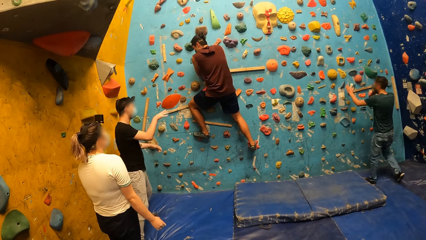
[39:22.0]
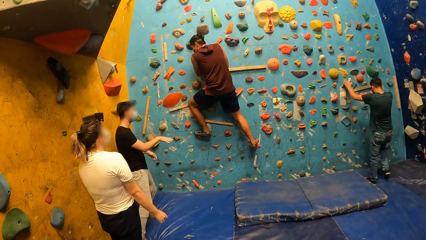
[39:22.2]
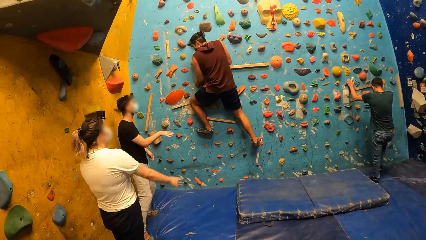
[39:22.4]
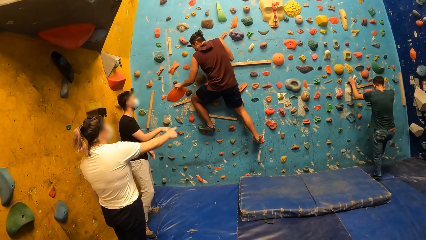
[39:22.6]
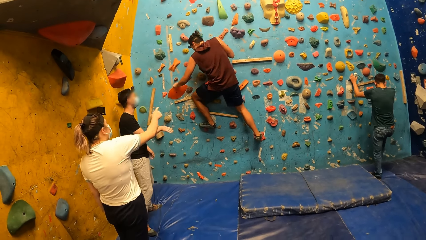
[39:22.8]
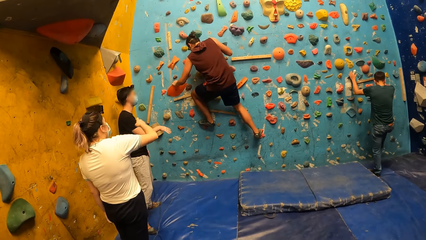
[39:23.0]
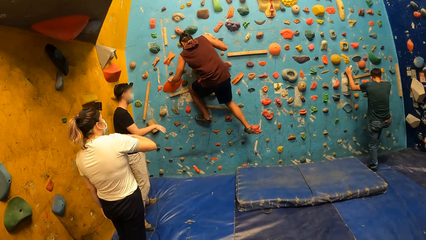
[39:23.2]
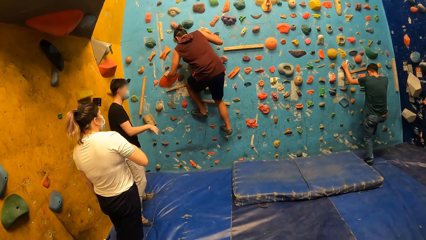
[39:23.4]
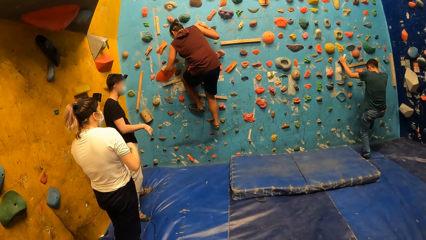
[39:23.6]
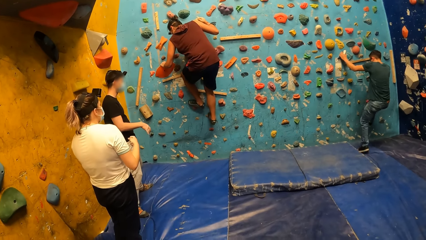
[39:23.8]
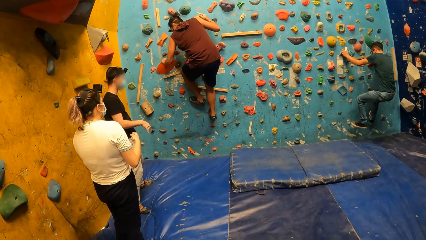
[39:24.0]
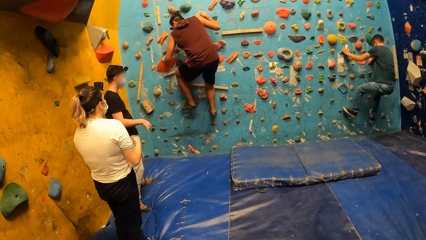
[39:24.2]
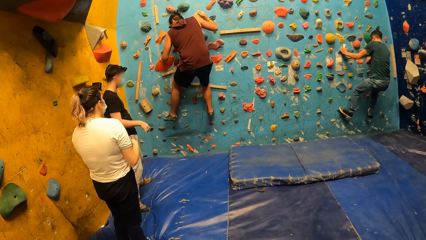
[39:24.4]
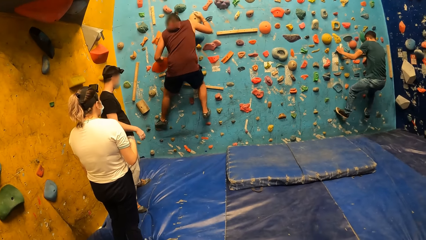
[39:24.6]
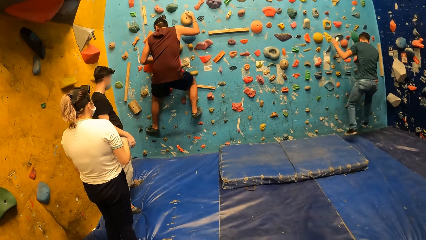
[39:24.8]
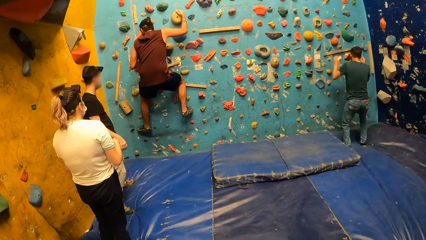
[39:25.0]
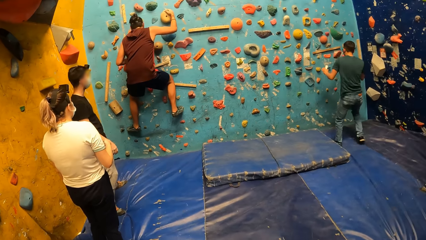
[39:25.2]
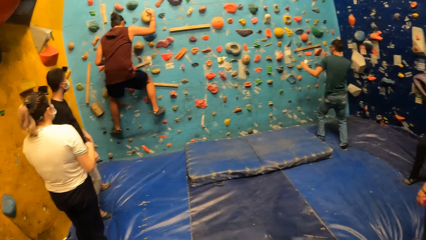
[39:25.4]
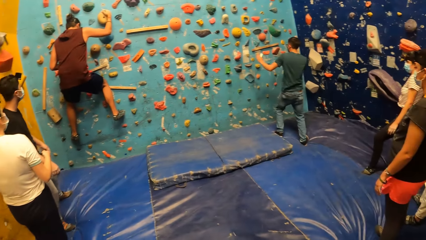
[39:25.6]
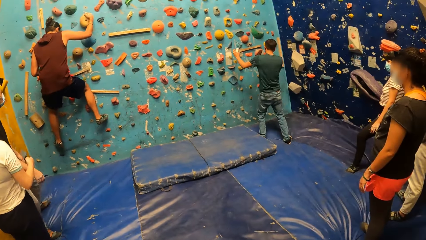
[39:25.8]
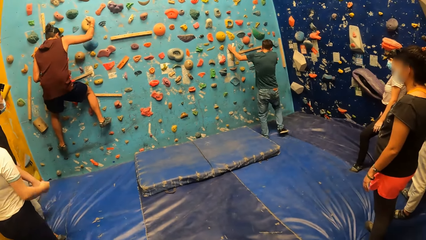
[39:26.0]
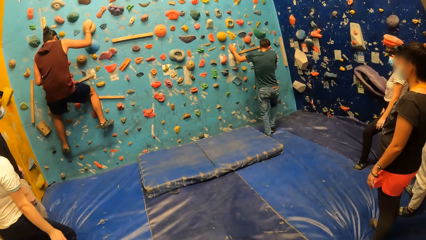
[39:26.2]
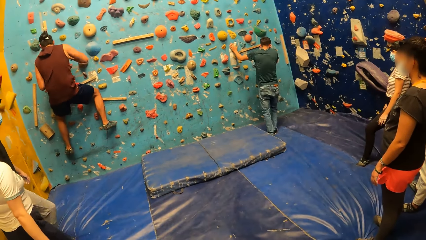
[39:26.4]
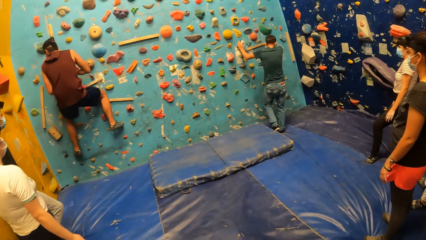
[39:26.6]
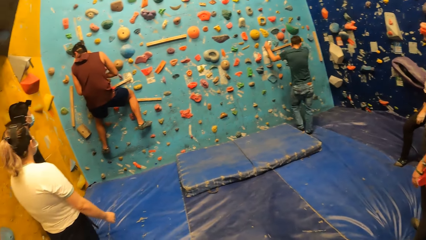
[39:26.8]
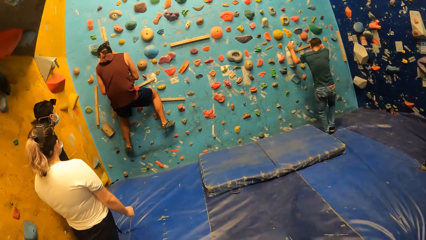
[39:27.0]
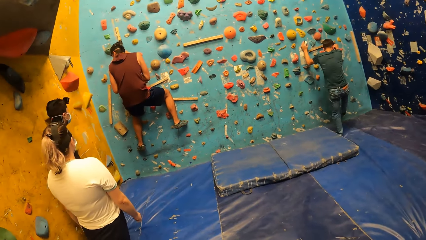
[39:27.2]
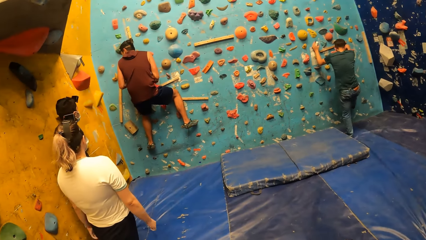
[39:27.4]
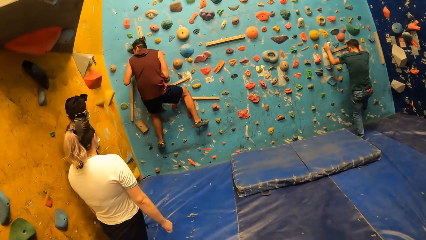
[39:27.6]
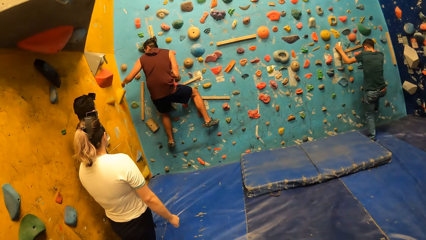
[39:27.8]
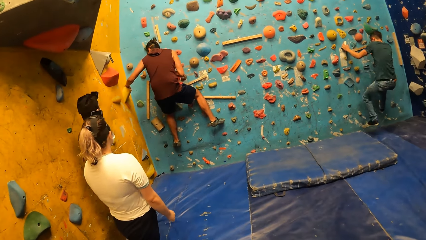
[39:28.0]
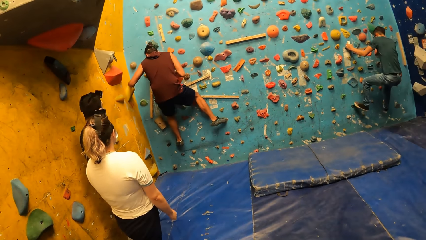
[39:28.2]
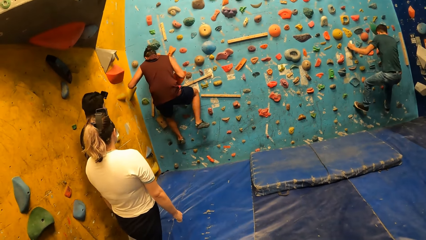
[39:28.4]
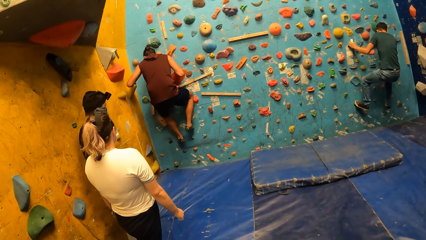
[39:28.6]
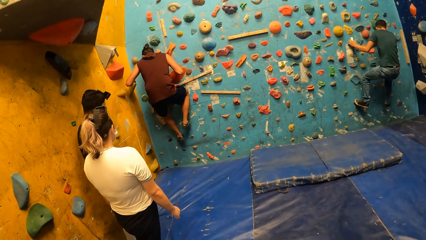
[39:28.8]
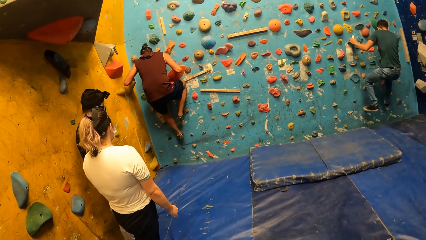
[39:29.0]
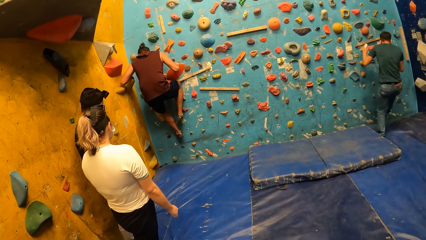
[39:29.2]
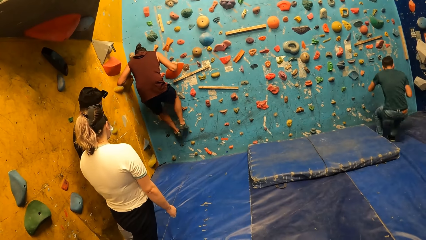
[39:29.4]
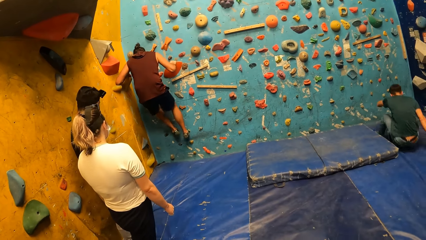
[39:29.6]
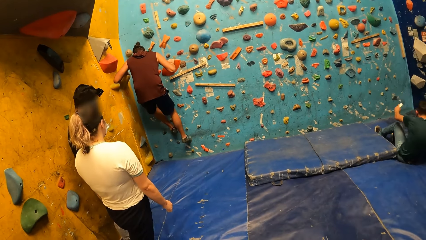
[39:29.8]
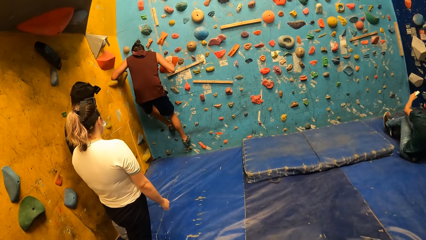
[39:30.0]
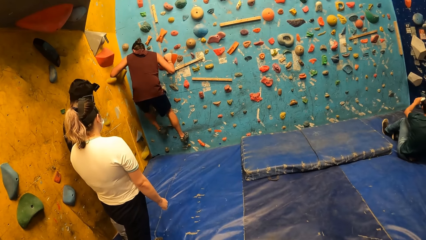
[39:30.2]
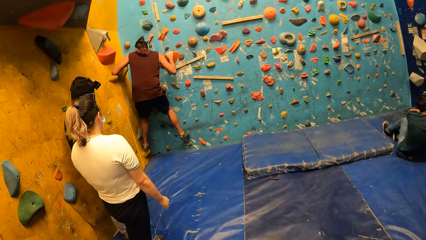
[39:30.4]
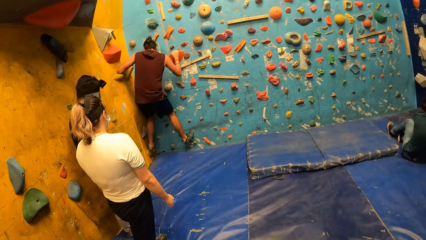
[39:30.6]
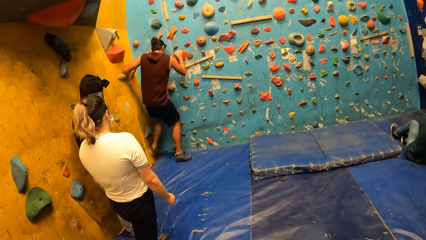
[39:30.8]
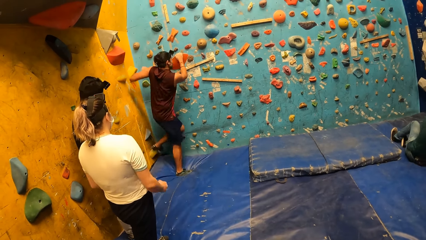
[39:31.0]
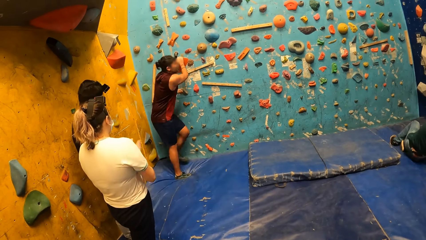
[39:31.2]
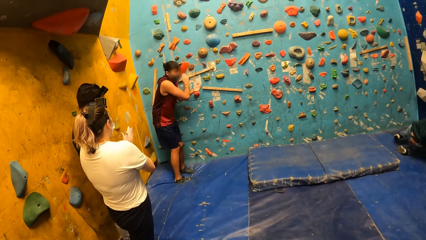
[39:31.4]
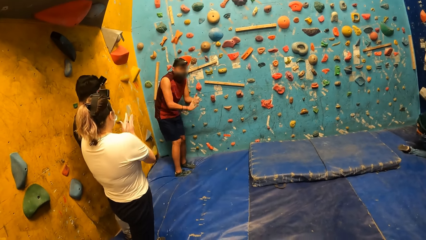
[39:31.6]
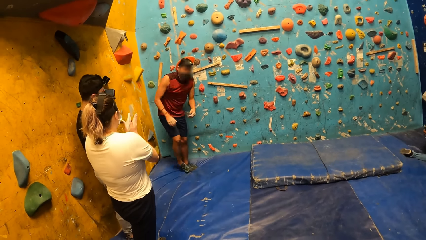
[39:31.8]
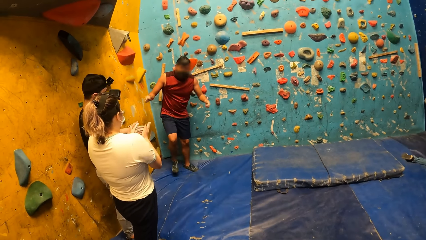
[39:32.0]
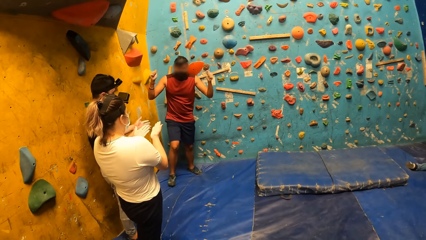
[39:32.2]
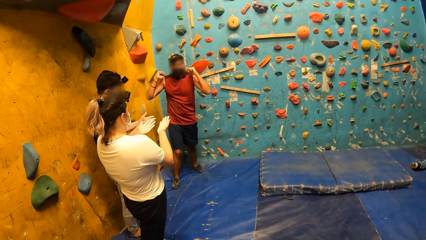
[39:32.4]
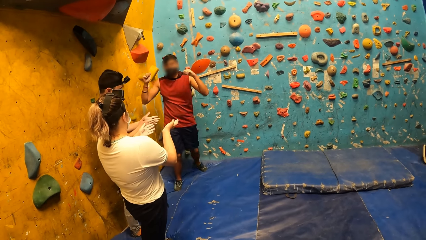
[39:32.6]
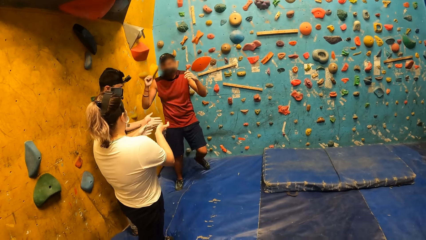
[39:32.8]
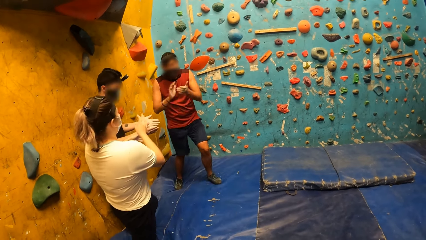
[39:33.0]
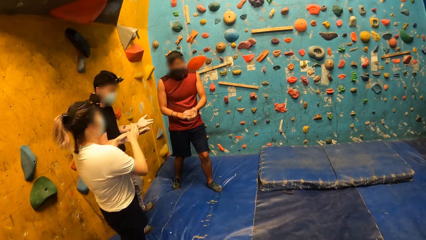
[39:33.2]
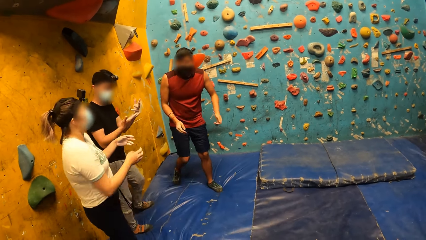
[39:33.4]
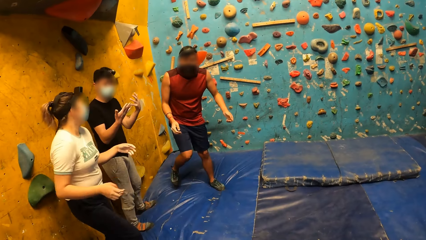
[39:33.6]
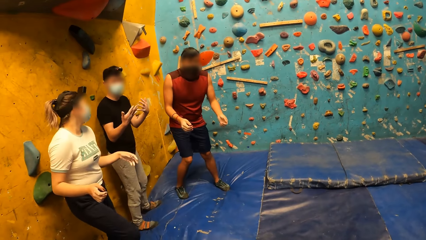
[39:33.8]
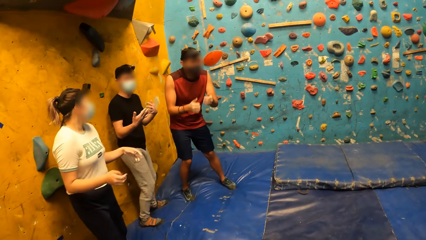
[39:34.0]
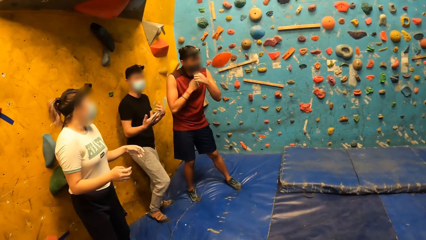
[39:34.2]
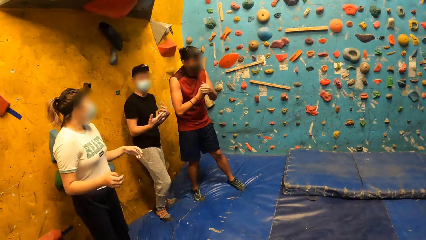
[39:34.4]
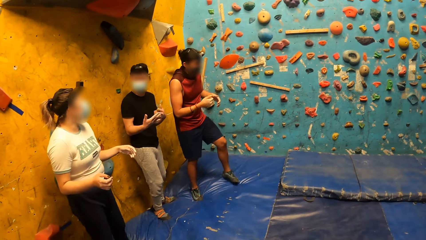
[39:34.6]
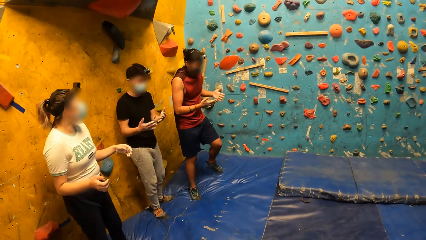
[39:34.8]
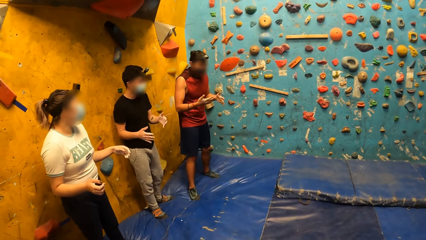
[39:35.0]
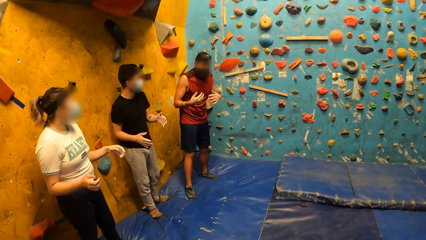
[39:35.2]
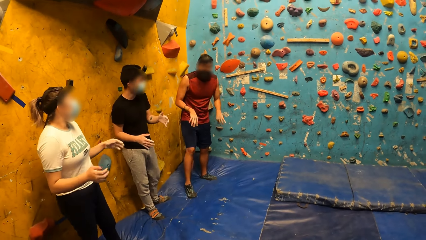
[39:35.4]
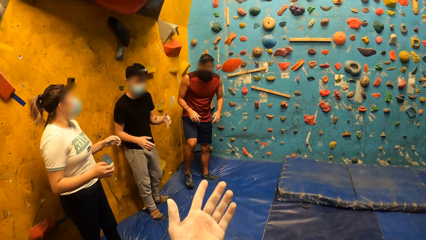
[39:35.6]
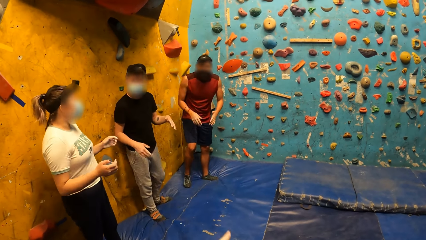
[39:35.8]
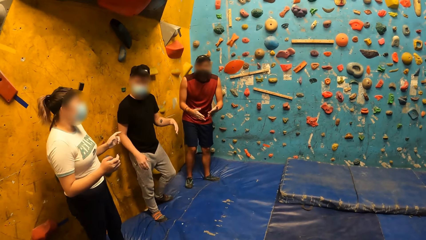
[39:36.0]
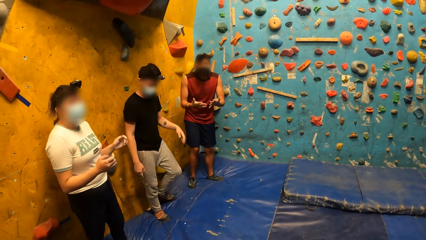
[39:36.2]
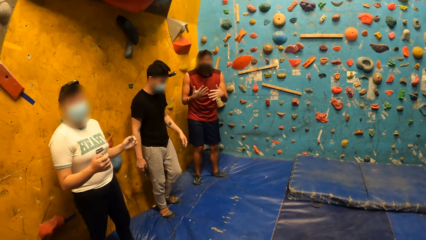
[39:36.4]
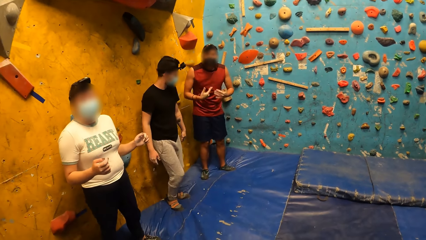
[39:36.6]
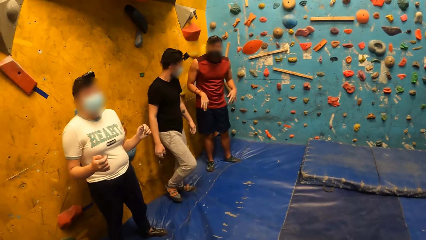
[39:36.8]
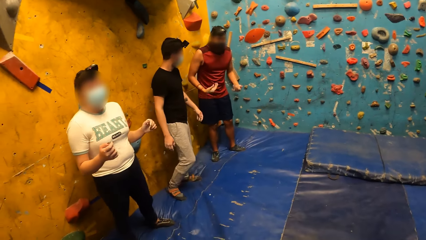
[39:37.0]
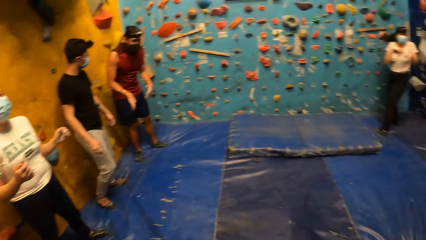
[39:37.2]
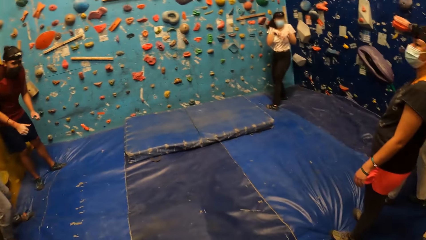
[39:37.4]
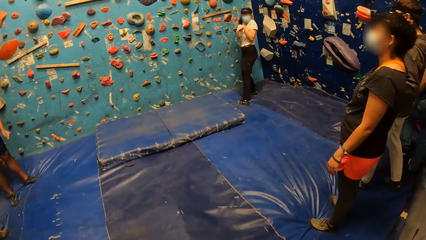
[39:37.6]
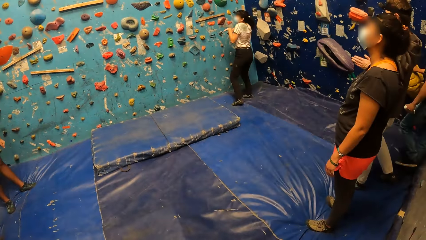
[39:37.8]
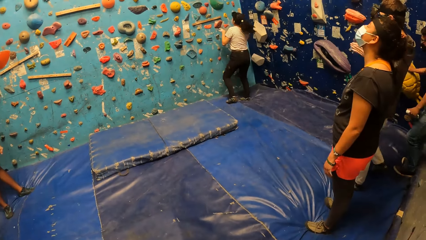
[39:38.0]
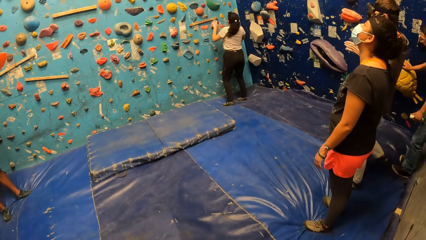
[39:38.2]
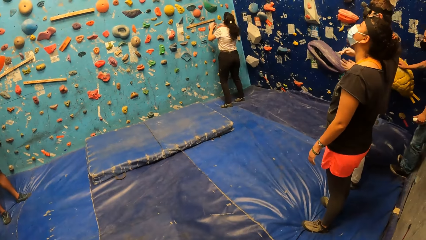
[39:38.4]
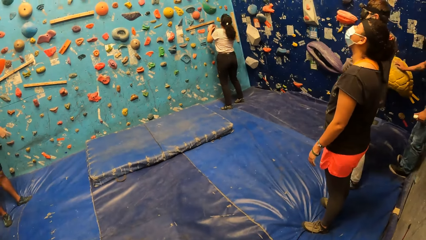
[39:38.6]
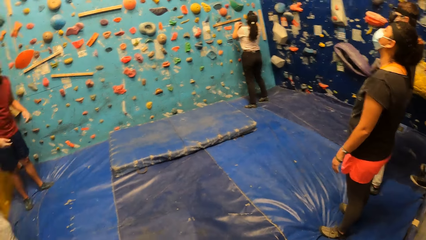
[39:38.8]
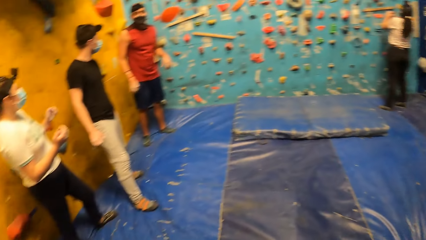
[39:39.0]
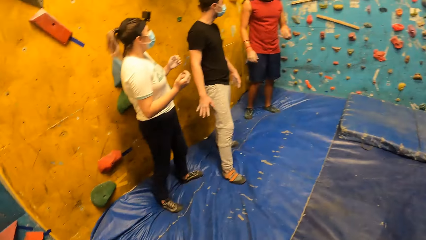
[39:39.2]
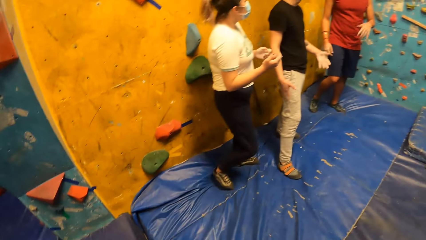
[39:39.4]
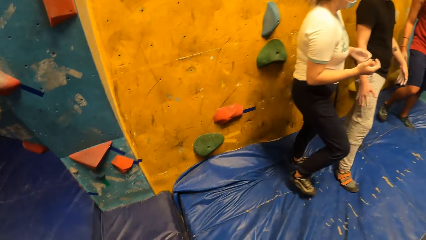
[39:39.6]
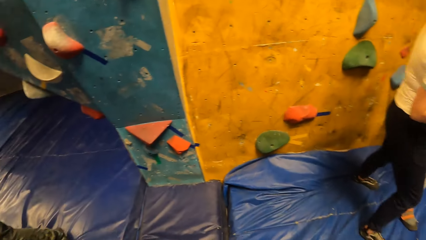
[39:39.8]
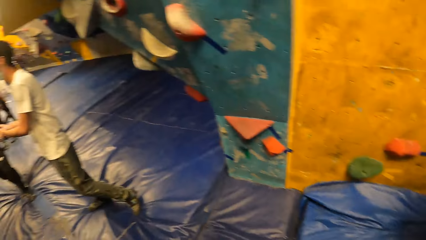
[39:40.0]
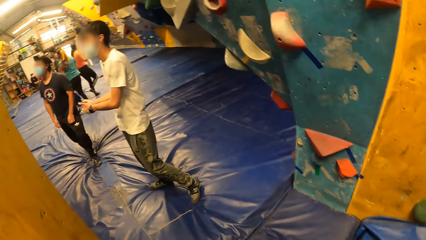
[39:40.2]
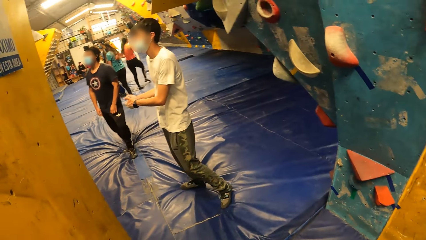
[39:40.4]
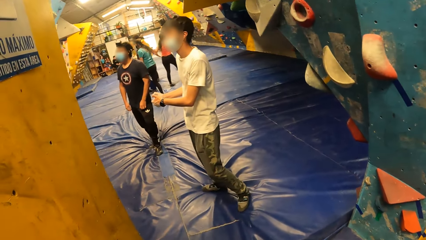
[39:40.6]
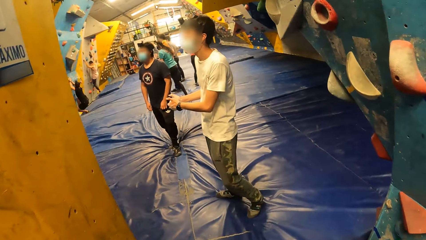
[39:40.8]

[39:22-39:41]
The instructor climbs the bouldering wall and falls on the boulder mat. The instructor climbs the bouldering wall and falls on the boulder mat. The man descends from the bouldering wall. The woman claps both her hands.
